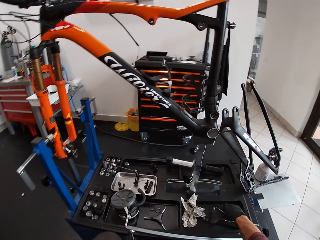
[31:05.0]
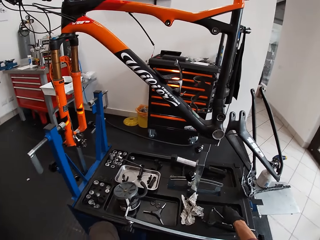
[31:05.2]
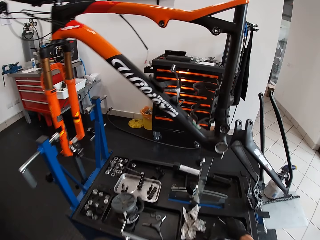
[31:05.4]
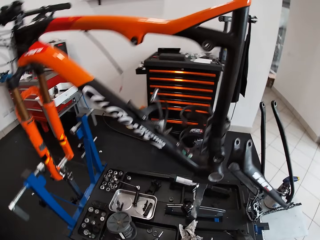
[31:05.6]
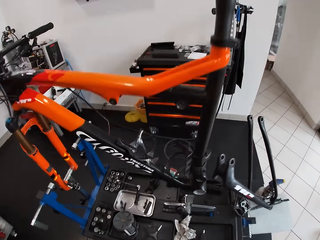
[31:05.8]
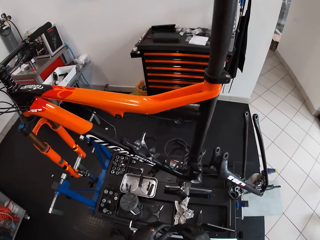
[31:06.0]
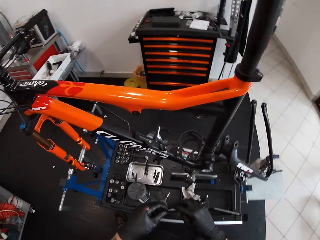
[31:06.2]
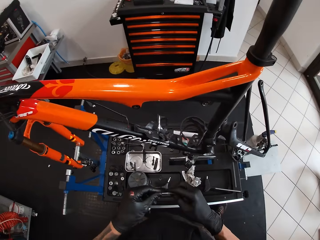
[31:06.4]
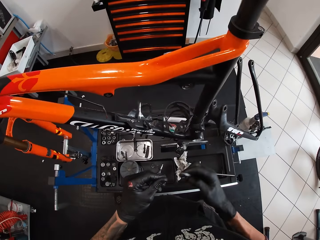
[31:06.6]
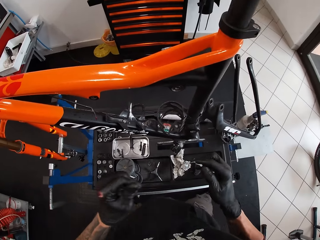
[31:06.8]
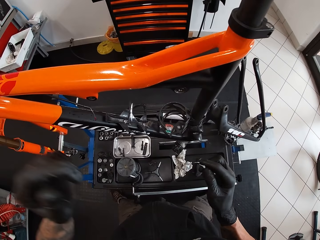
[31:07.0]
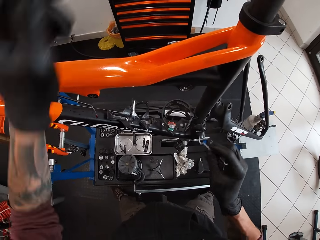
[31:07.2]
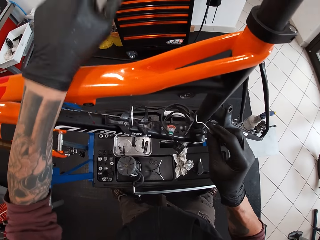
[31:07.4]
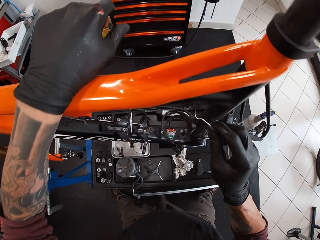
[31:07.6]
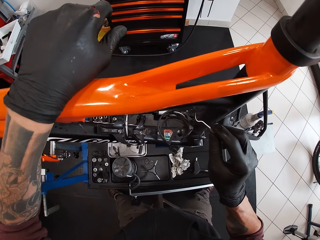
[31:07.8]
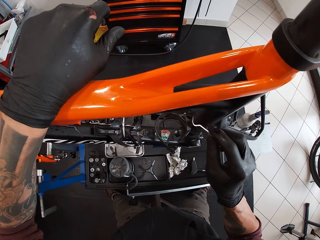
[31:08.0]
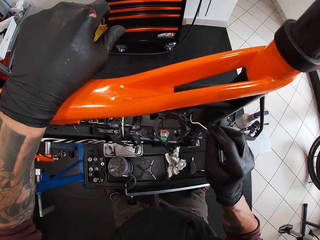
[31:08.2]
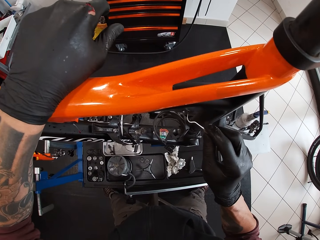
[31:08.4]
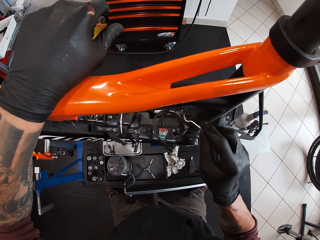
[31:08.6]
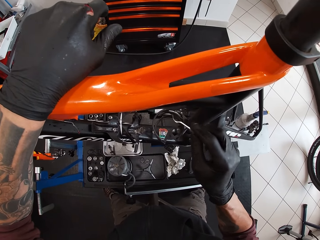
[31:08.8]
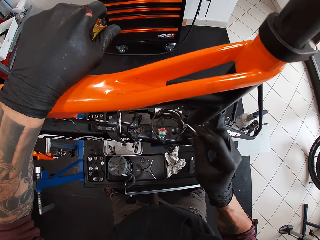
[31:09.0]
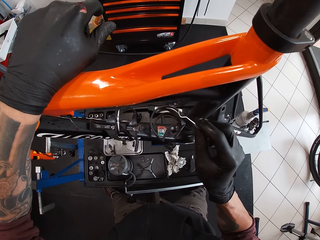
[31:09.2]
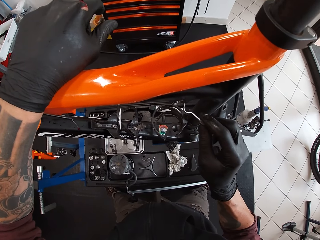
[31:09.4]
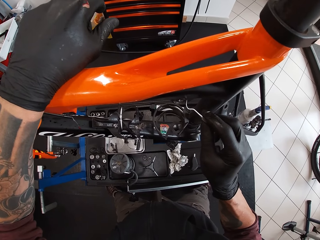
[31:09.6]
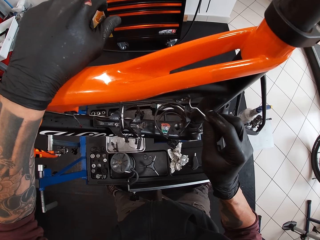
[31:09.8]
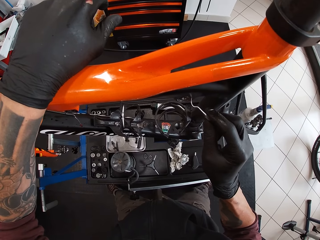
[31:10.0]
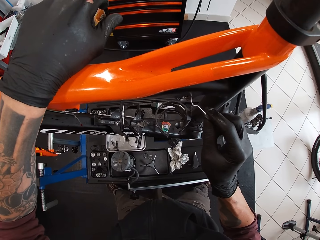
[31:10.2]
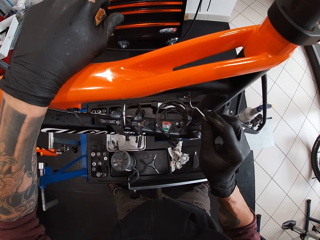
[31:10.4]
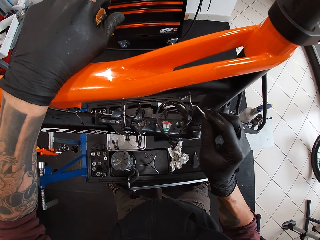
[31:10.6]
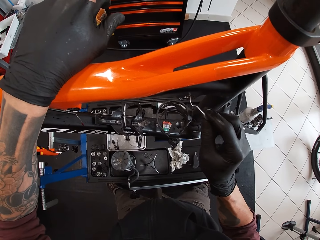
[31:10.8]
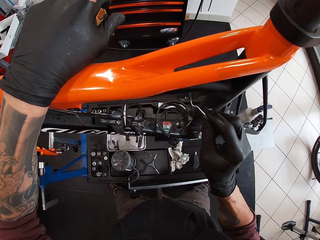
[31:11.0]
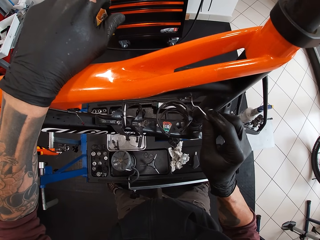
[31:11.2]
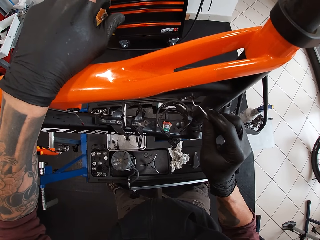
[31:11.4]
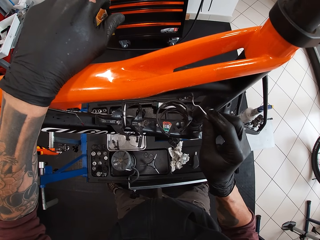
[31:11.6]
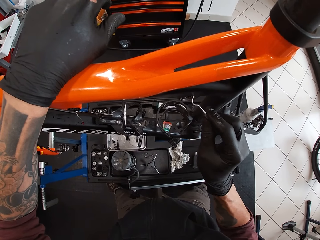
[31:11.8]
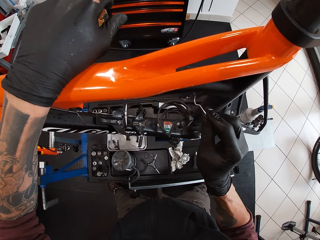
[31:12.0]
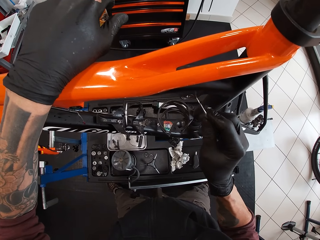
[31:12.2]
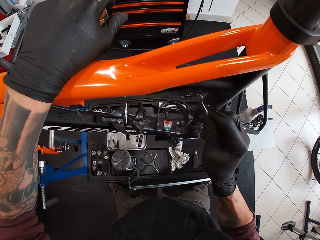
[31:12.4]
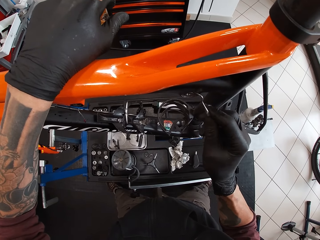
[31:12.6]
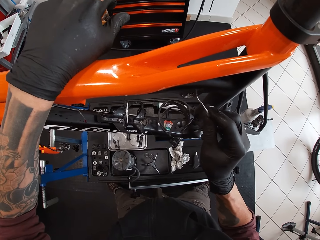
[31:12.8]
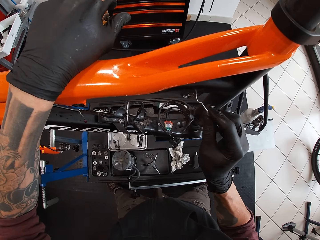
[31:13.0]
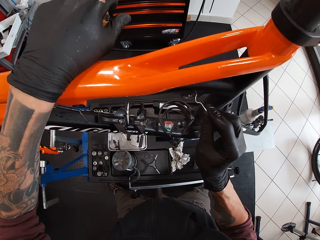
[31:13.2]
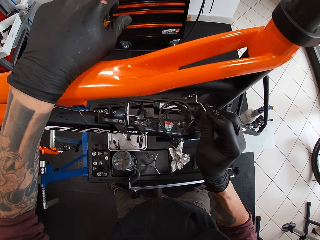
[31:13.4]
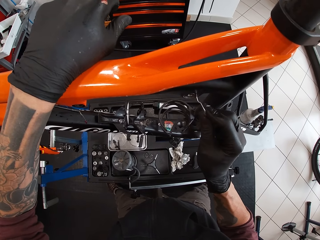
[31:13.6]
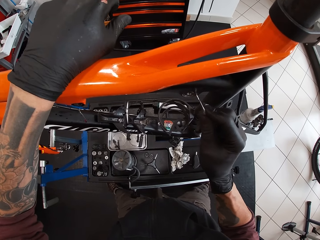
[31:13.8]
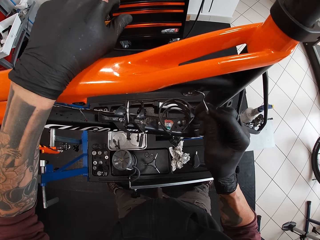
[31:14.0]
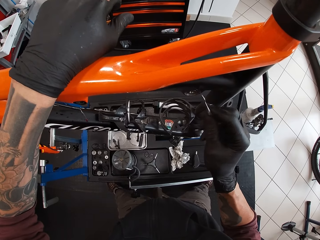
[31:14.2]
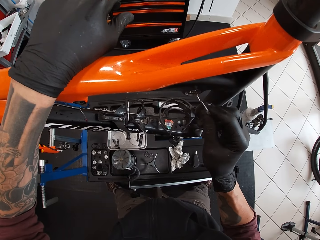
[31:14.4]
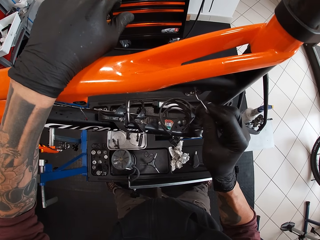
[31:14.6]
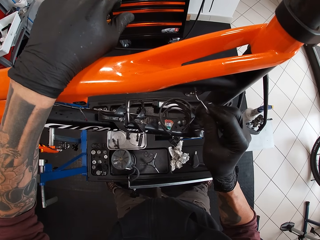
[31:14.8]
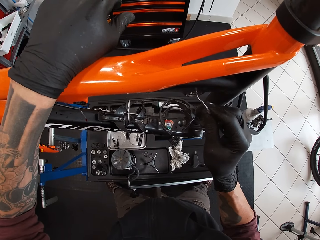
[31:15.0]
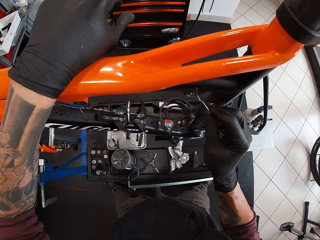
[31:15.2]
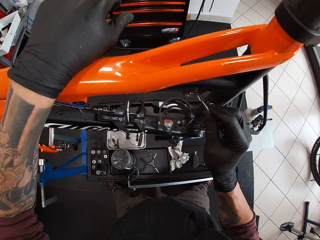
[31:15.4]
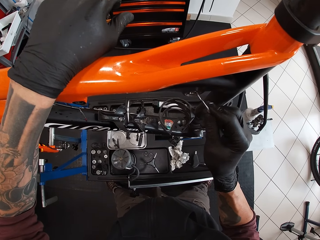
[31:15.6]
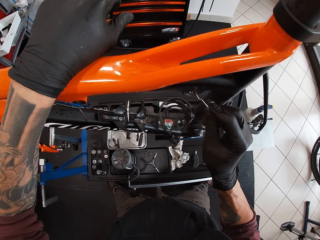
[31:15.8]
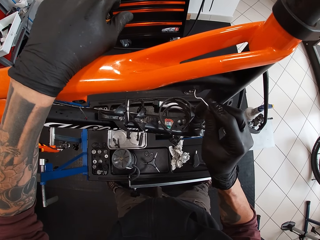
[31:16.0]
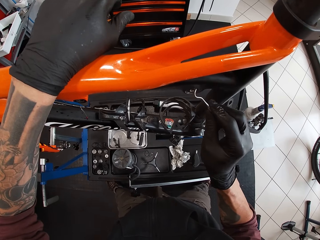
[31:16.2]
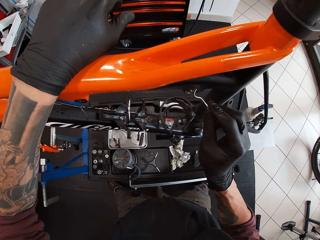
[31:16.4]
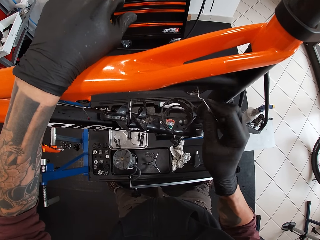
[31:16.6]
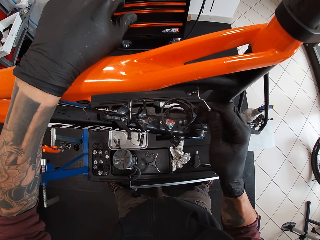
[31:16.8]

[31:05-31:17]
The camera wearer picks up a spanner. He adjusts a nut on a bicycle. He removes a bicycle bearing from the crank spider of the bicycle frame with the lever in his right hand.

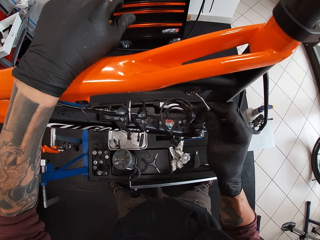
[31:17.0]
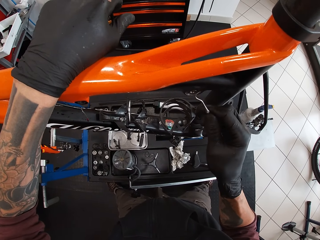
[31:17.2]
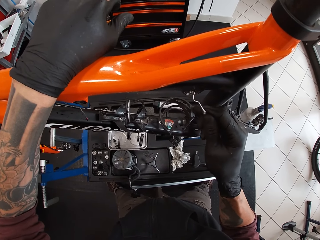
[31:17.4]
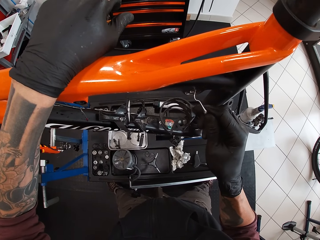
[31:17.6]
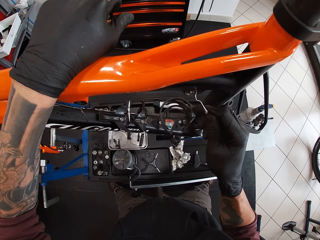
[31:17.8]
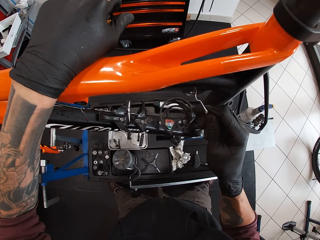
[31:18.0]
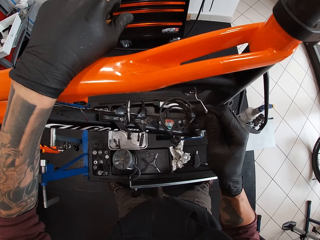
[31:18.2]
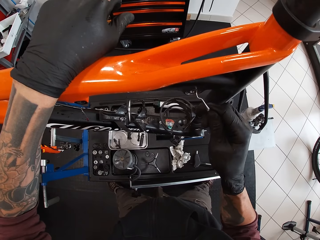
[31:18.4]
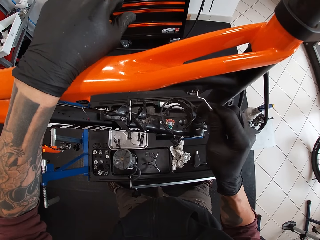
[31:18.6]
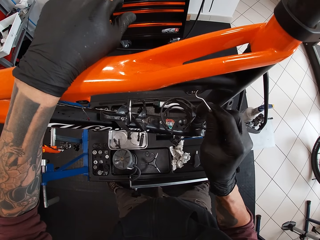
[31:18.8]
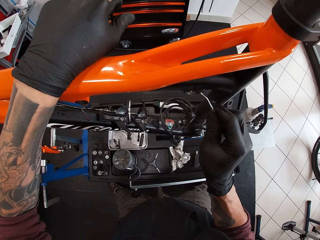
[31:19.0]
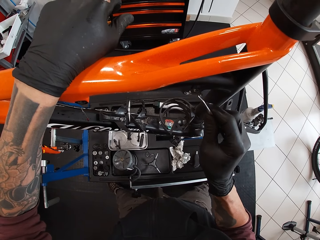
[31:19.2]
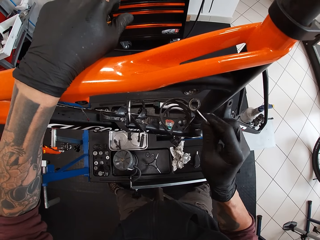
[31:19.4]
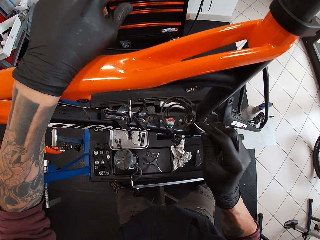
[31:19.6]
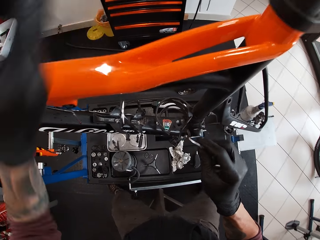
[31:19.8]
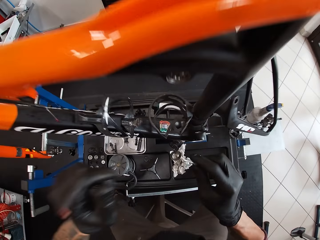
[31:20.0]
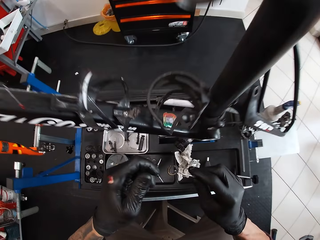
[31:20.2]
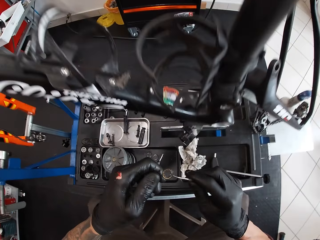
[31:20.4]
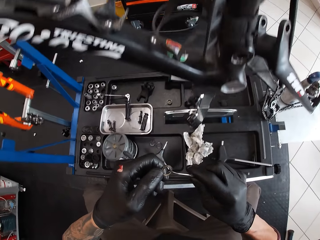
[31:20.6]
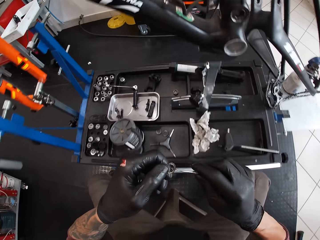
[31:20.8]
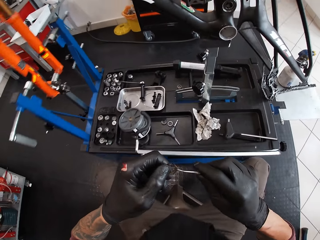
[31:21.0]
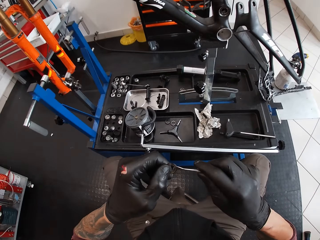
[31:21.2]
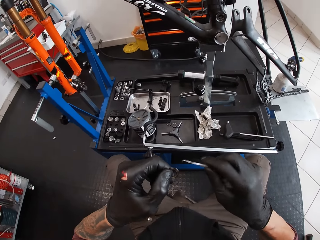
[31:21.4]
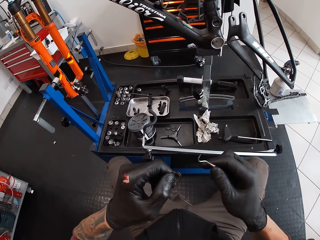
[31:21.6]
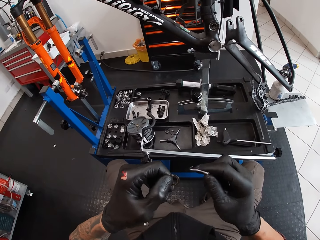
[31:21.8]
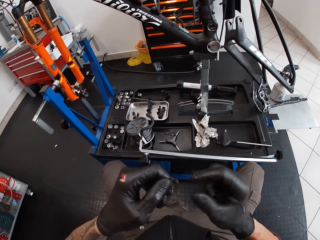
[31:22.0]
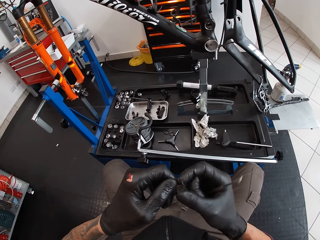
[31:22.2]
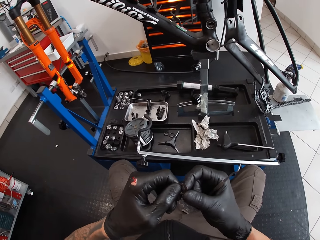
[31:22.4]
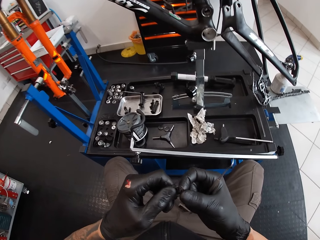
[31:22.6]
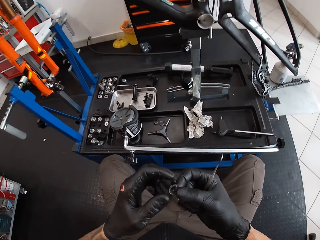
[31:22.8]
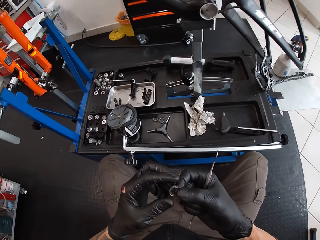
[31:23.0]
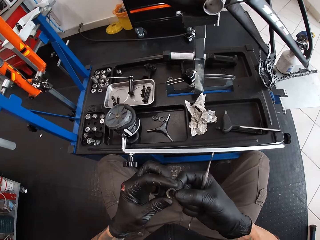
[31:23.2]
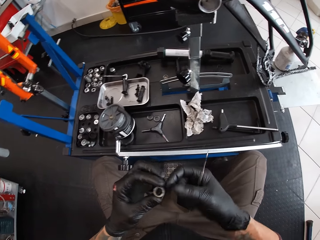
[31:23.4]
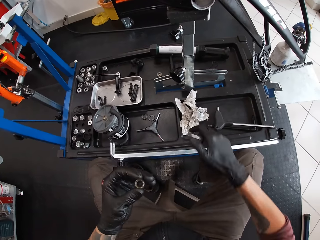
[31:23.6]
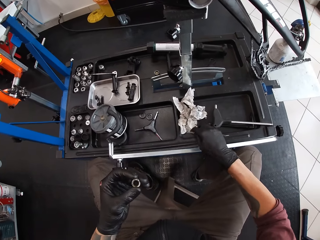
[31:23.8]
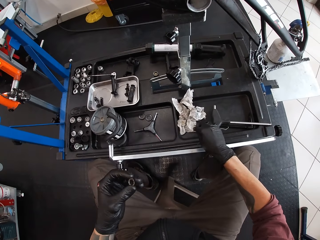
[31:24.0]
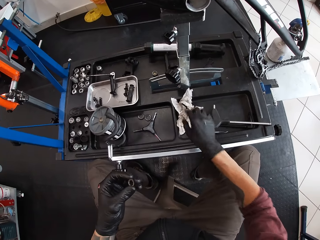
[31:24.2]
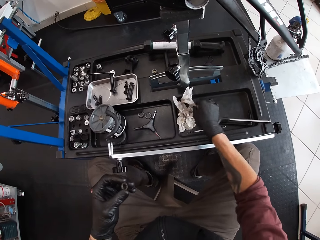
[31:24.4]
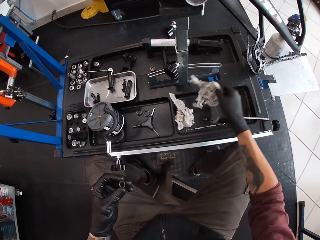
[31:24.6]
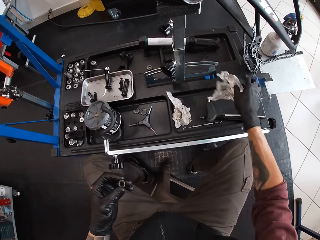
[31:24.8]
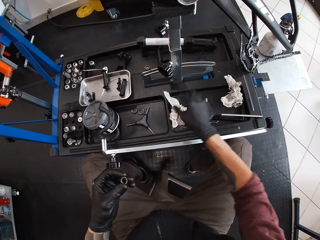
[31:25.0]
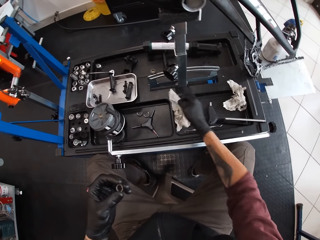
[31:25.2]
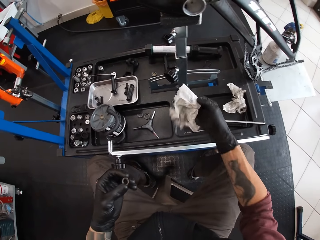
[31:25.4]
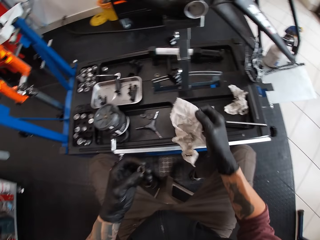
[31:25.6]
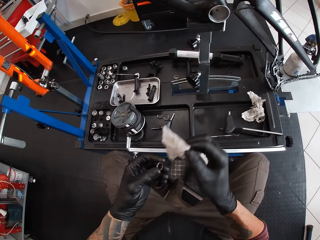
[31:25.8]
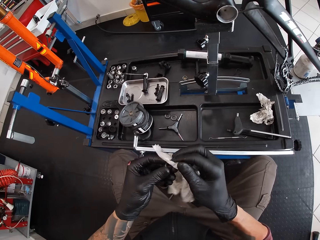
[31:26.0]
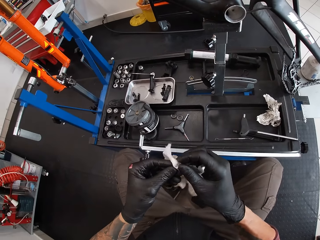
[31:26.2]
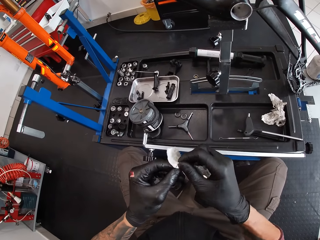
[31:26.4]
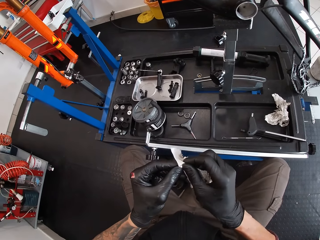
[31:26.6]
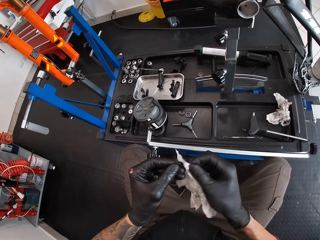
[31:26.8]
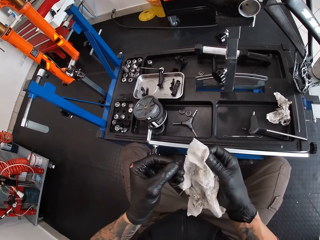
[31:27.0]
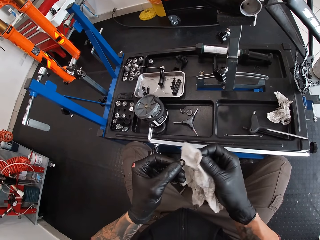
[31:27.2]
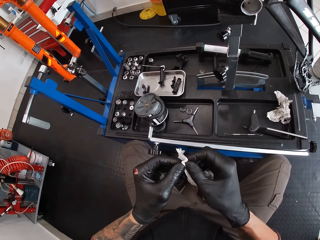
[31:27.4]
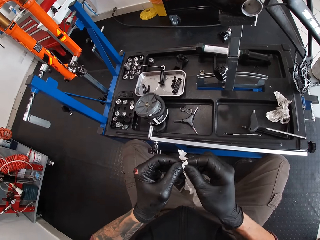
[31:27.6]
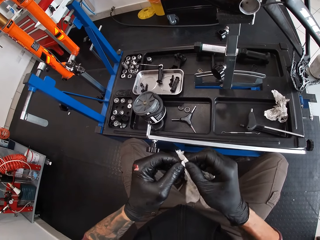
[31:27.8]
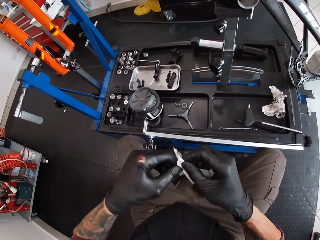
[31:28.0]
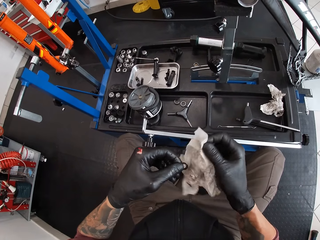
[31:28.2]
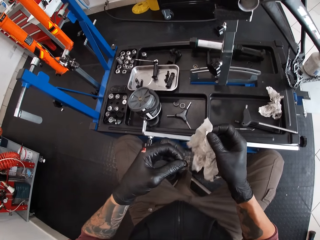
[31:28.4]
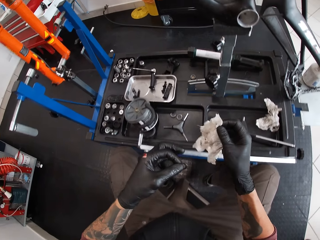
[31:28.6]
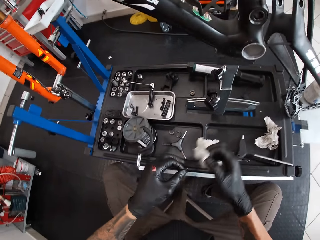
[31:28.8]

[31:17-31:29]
The camera wearer removes a nut from a bicycle. He removes the bicycle bearing from the lever hook with his left hand. He holds the bicycle bearing with his hands. He removes his right hand from the bicycle bearing. He drops the lever in his right hand on the work bench. He picks up a wipe from the work bench with his right hand. He drops the wipe in his right hand on the work bench. He picks up the wipe from the work bench with his right hand. He cleans the bicycle bearing in his left hand with the wipe in his right hand.
